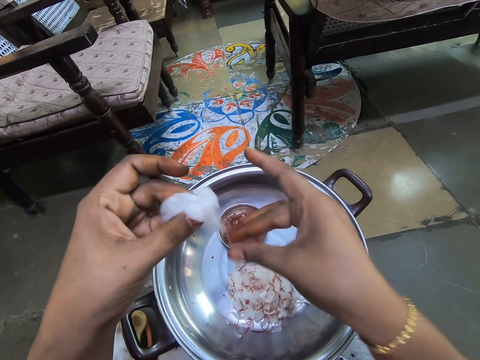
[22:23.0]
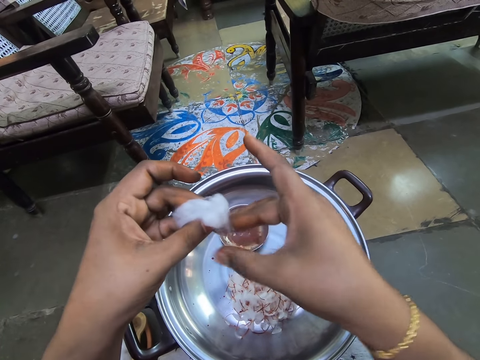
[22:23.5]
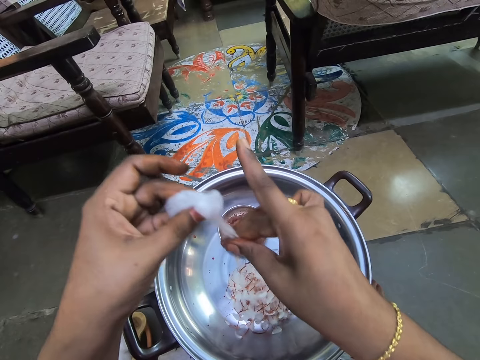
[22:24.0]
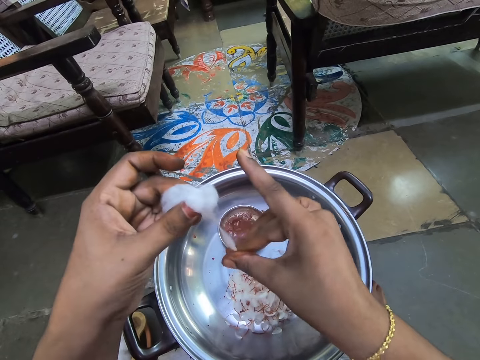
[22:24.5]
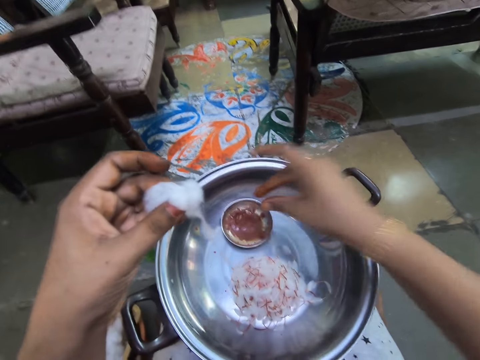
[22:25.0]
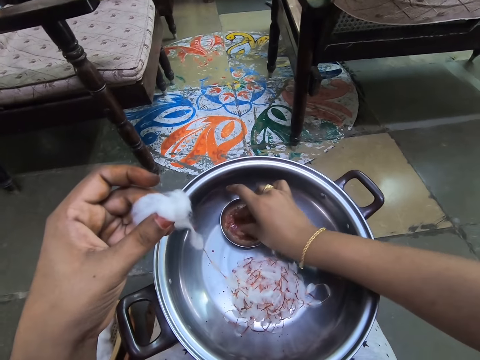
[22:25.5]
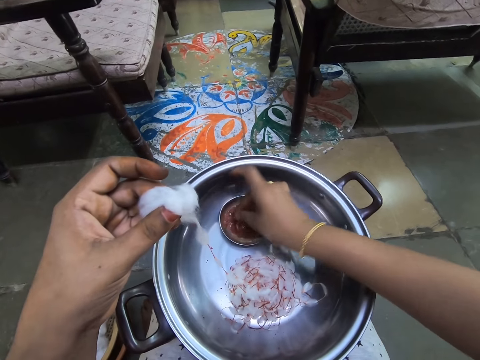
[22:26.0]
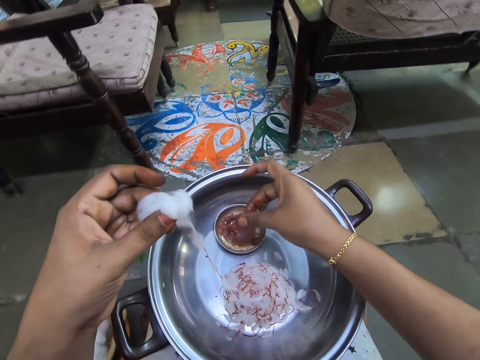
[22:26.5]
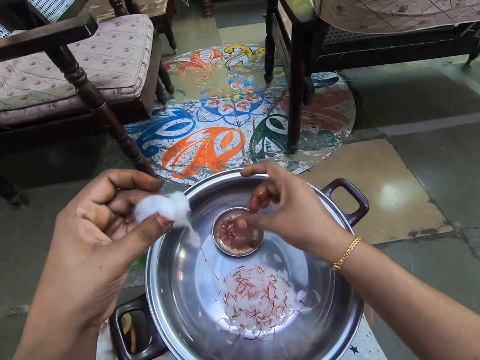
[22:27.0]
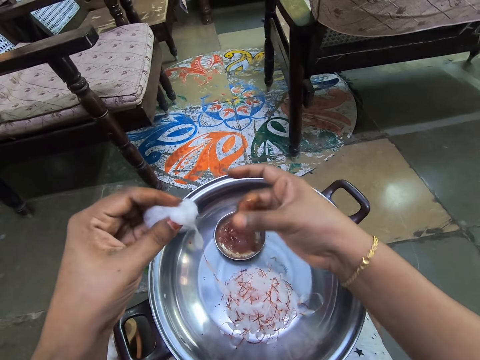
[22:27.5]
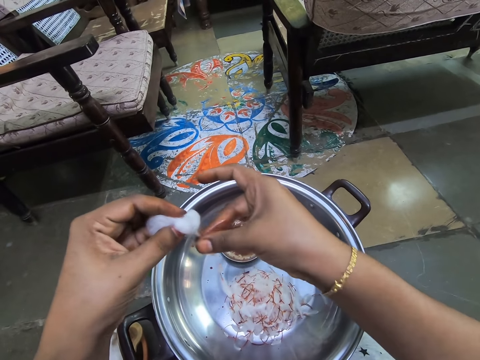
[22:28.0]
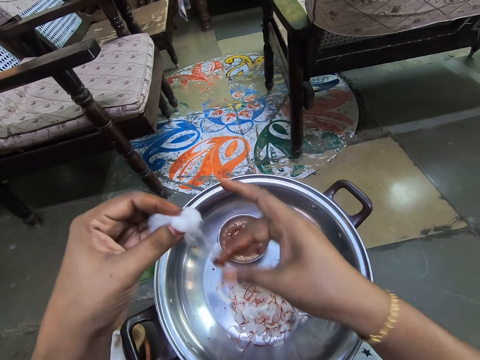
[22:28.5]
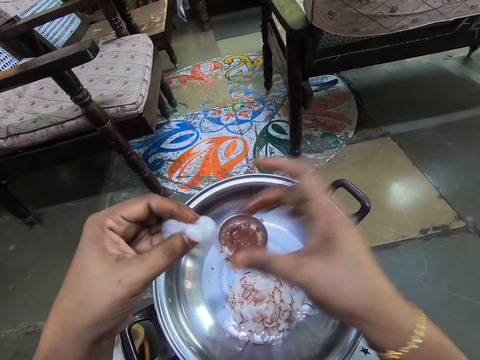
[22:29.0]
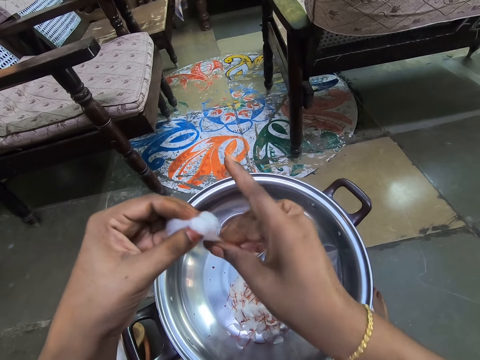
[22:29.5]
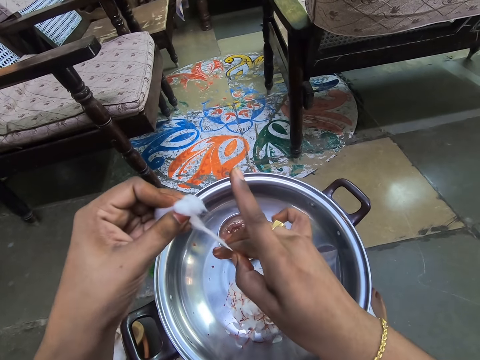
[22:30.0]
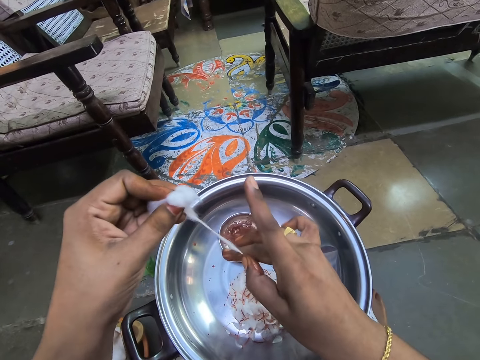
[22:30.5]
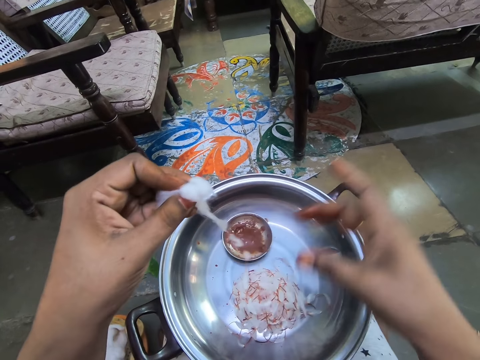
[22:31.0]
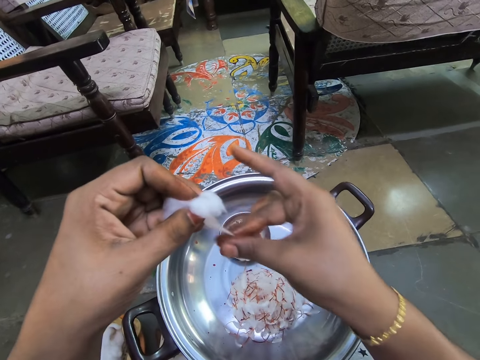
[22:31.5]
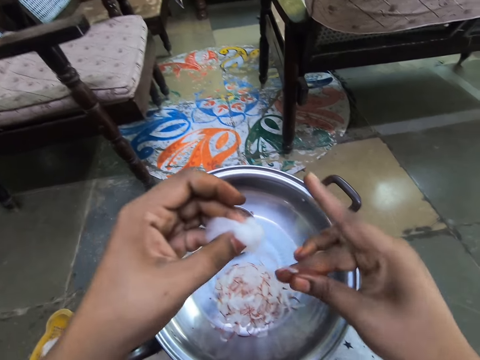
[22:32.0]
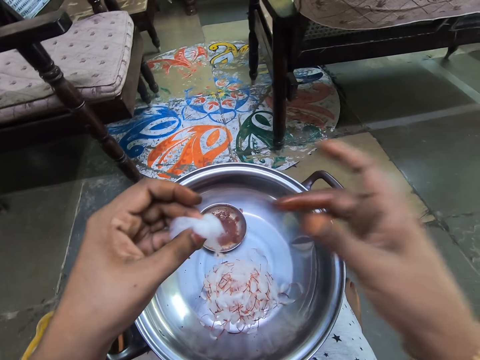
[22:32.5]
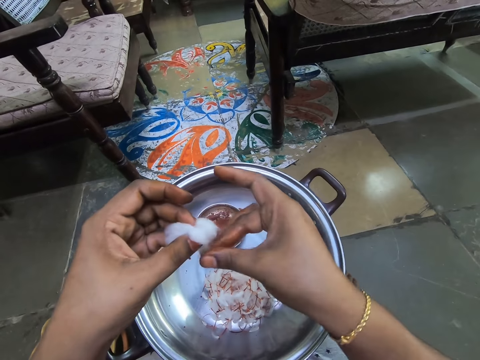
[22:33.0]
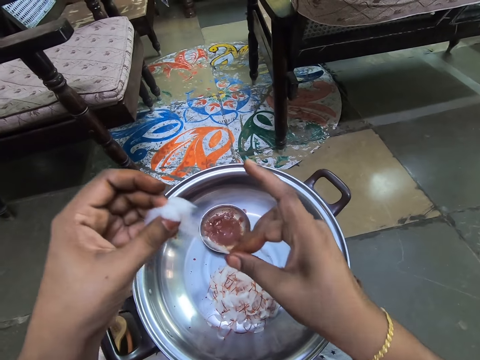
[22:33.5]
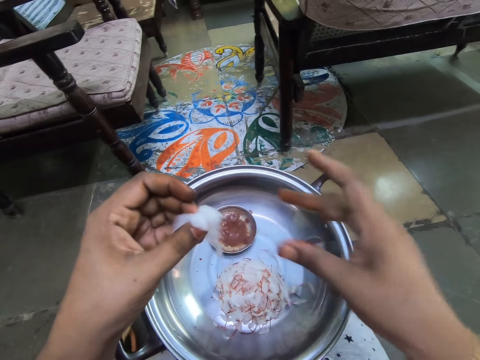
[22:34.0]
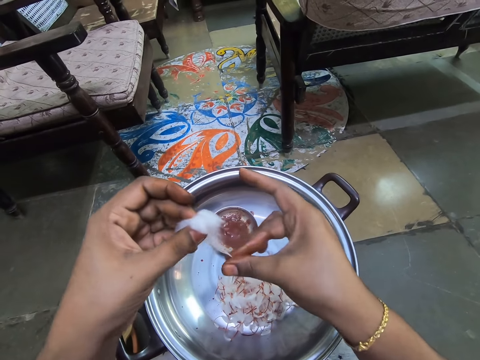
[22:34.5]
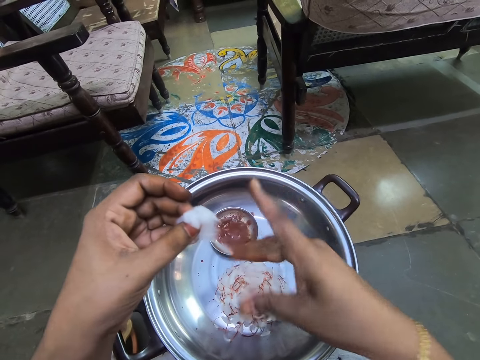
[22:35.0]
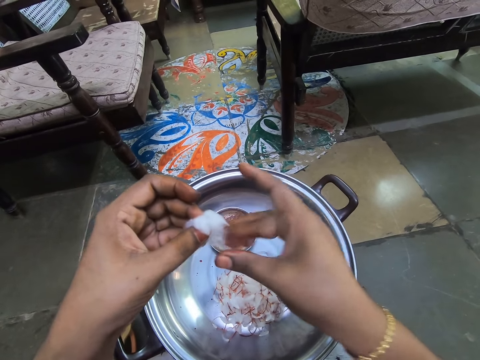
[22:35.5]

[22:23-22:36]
The camera wearer picks the glue from the aluminium bowl with the right hand. They rub their fingers. They stain the glue on a cotton wool with the right hand.

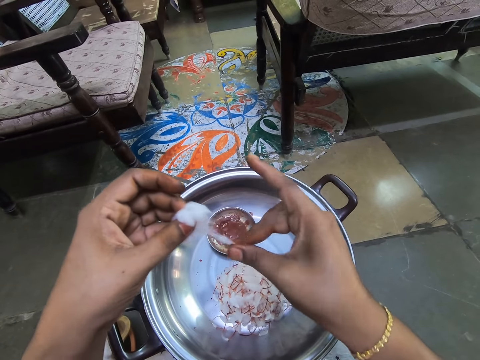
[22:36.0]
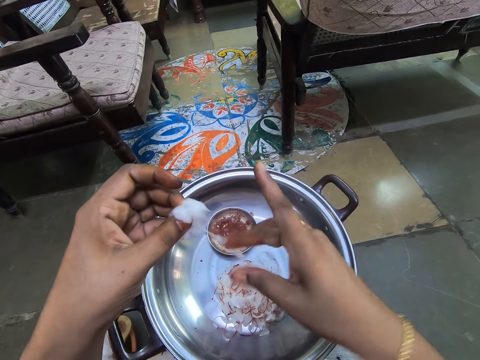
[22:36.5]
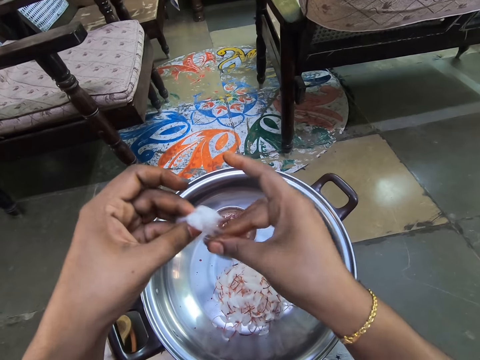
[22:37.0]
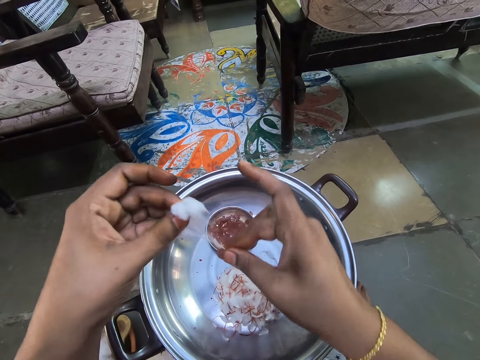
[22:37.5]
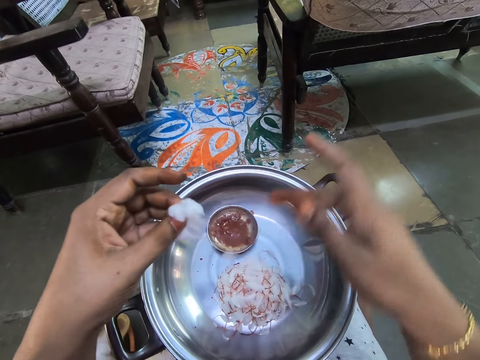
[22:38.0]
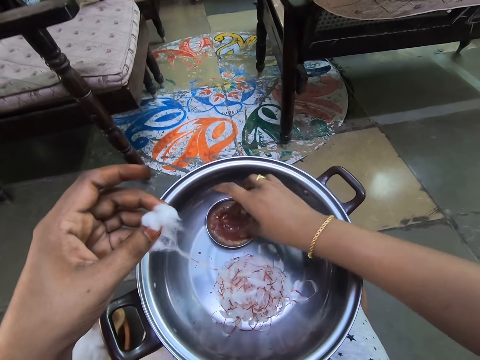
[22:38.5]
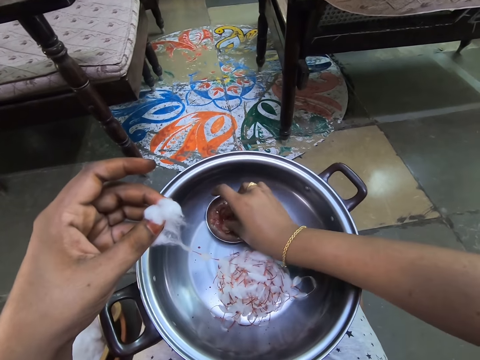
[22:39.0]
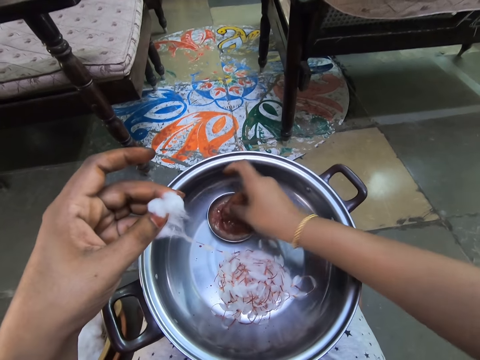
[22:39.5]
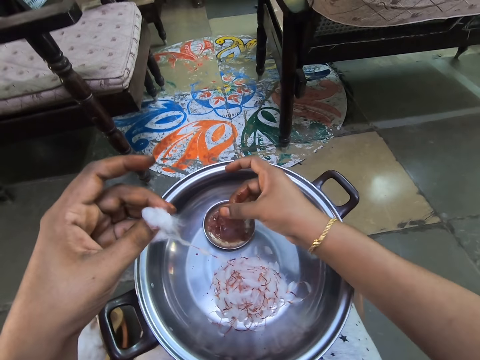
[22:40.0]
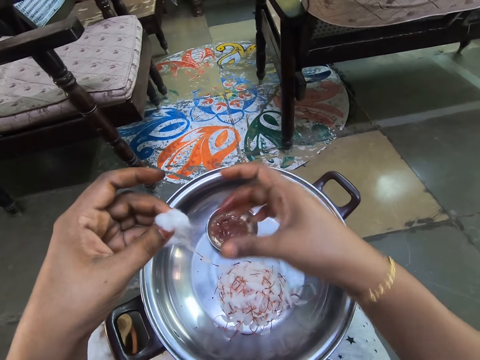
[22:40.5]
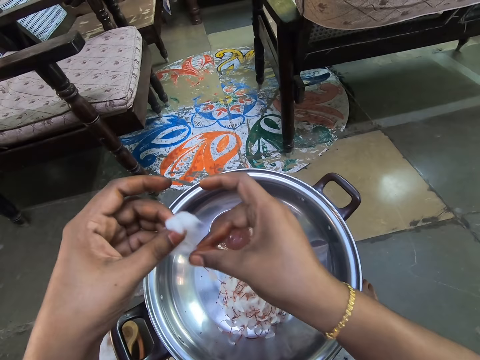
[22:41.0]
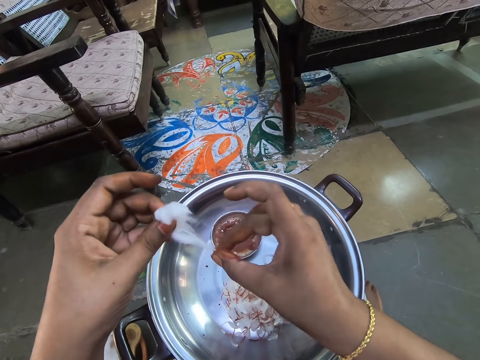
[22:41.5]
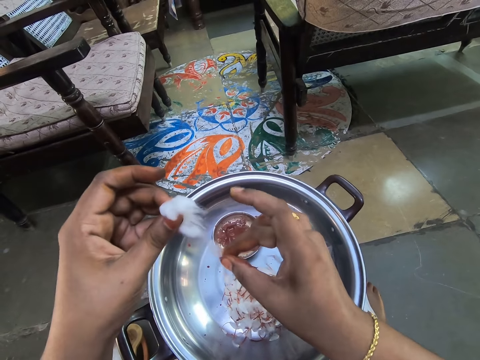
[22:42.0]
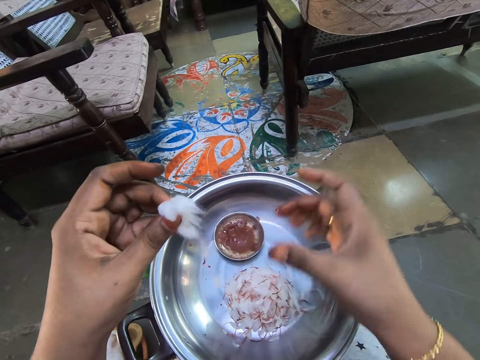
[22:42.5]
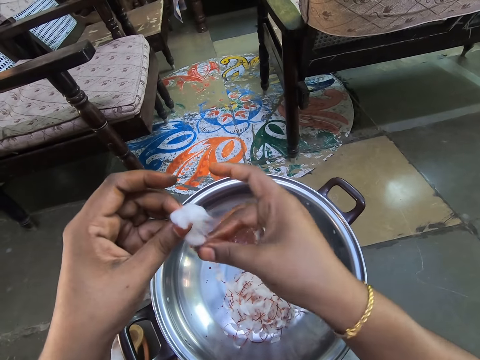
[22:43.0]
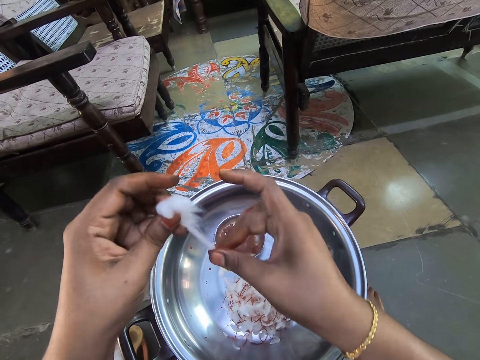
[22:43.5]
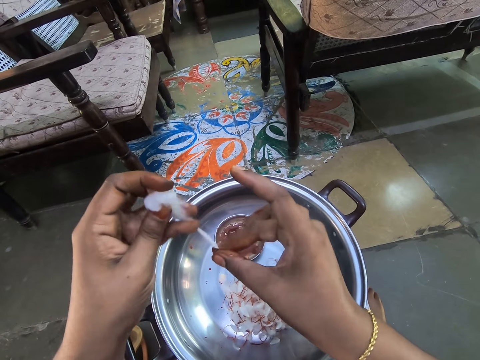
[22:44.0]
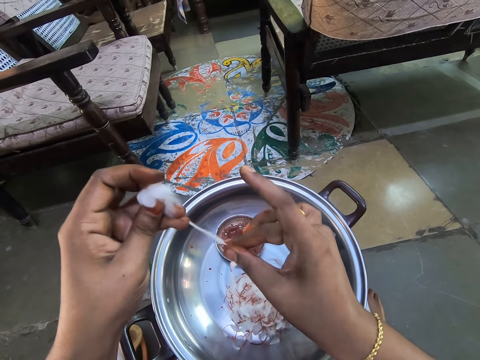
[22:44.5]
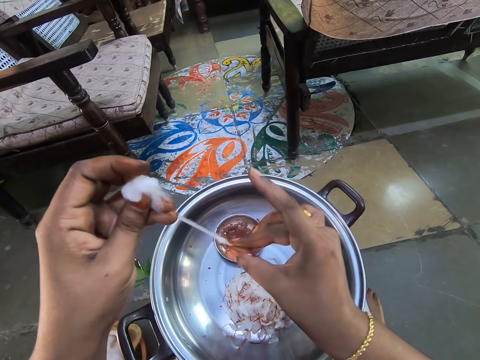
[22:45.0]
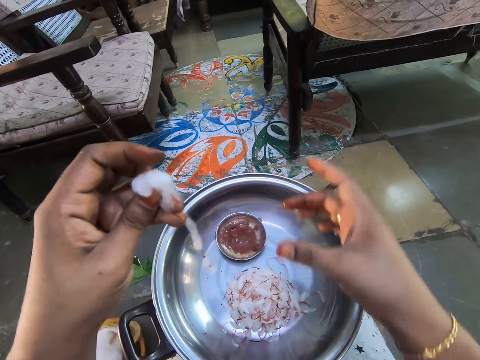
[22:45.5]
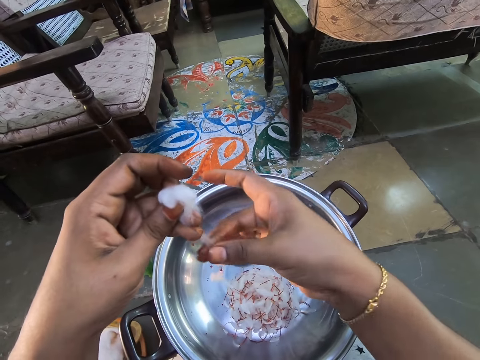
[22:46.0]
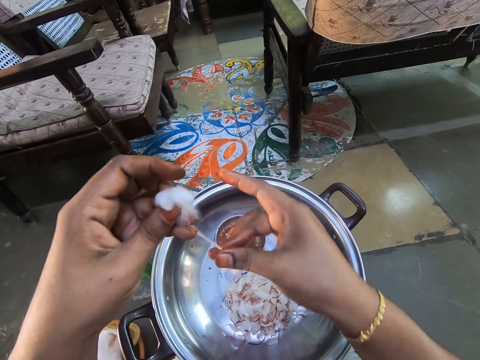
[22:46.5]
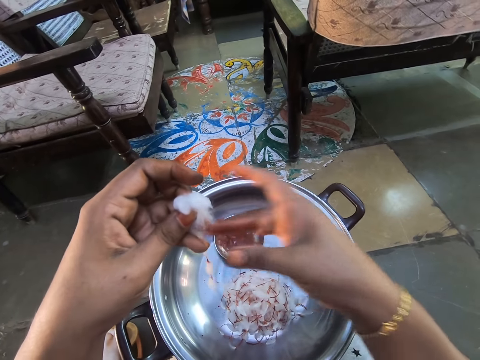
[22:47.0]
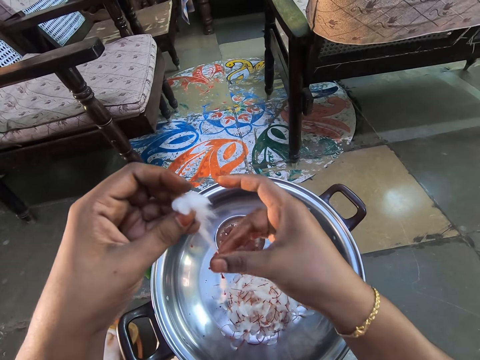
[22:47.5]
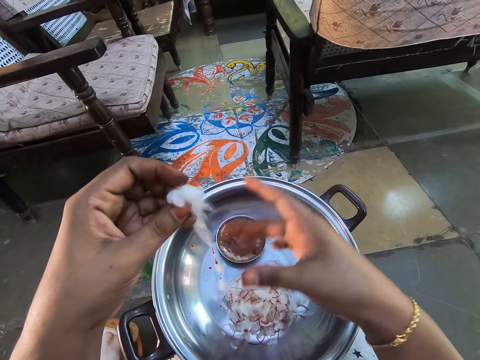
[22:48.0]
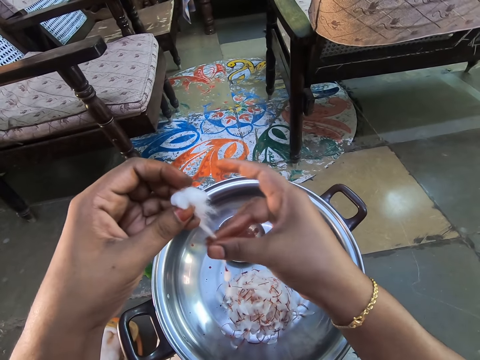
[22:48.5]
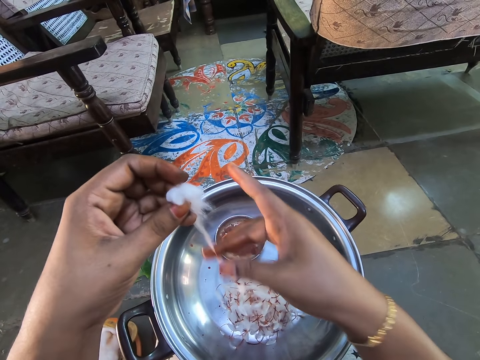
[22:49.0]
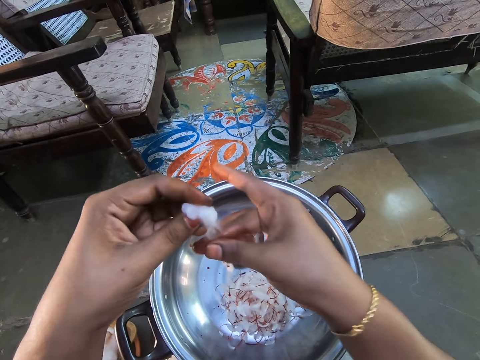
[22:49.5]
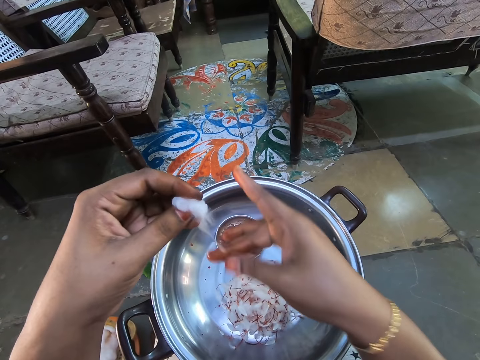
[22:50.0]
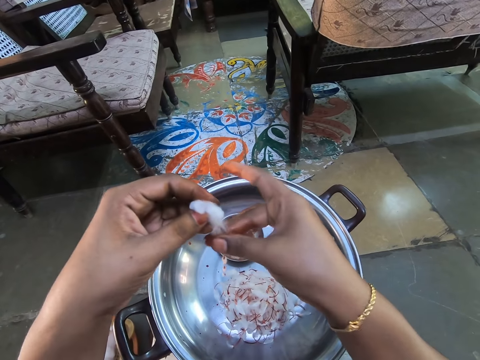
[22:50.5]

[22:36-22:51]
The camera wearer picks the glue from the aluminium bowl with the right hand. They rub their fingers. They stain the glue on a cotton wool with the right hand. They stretch the cotton wool.
